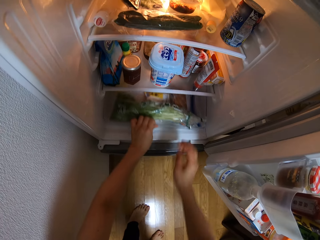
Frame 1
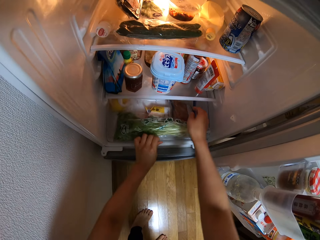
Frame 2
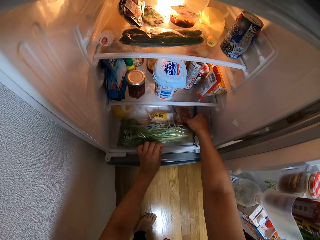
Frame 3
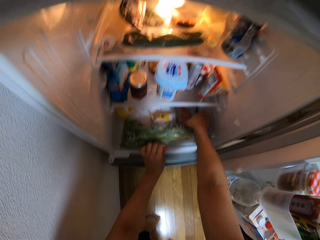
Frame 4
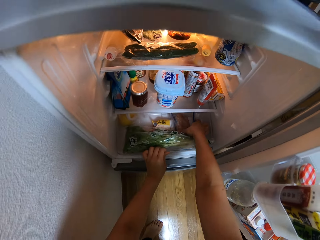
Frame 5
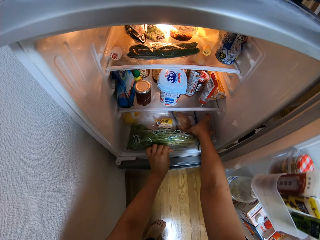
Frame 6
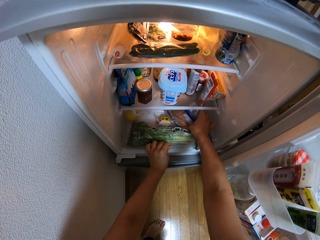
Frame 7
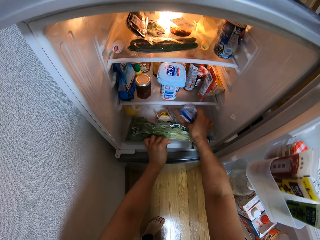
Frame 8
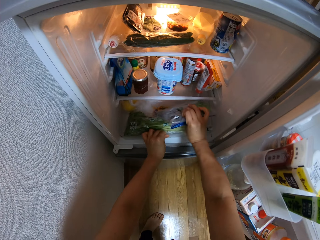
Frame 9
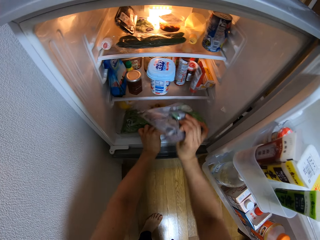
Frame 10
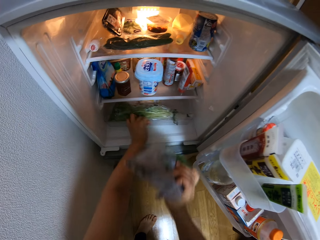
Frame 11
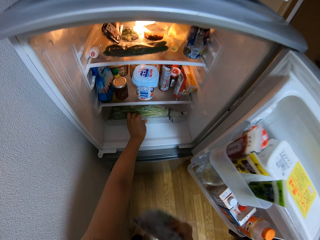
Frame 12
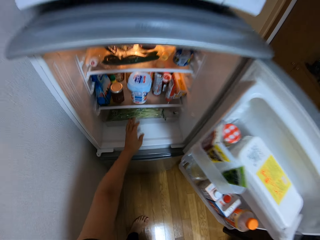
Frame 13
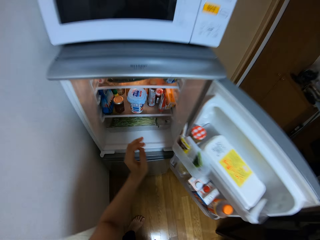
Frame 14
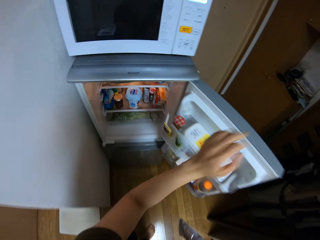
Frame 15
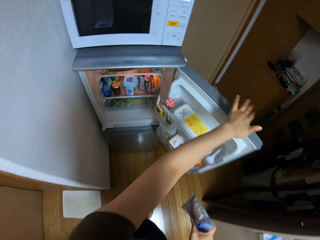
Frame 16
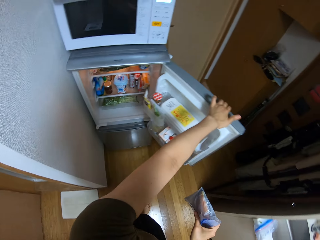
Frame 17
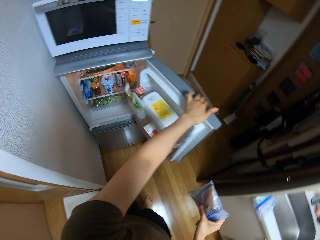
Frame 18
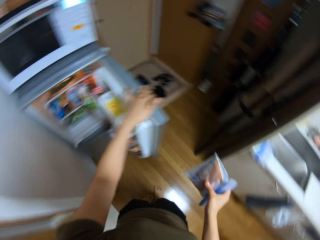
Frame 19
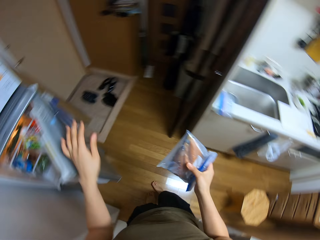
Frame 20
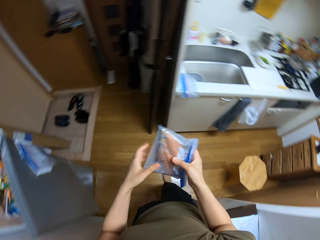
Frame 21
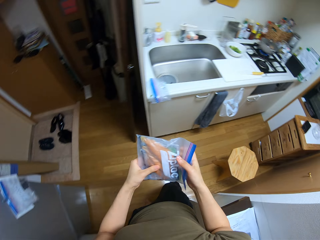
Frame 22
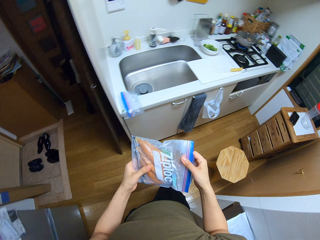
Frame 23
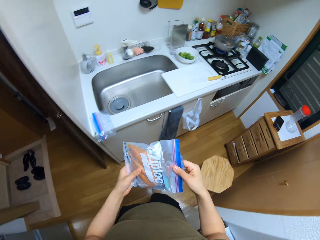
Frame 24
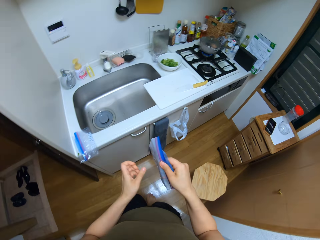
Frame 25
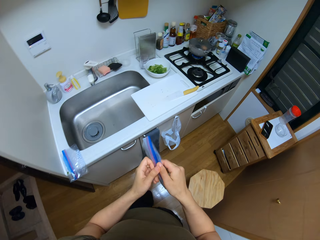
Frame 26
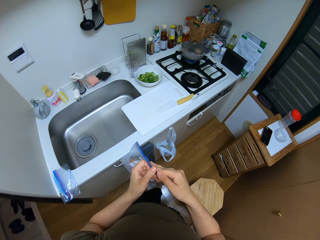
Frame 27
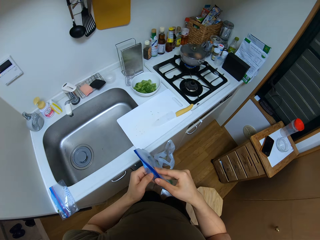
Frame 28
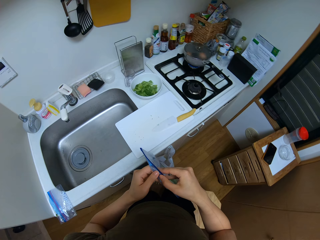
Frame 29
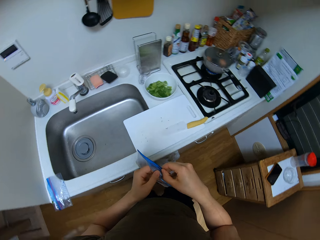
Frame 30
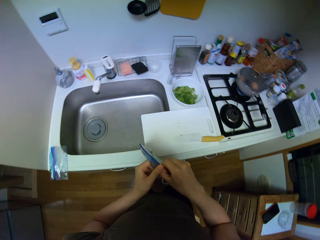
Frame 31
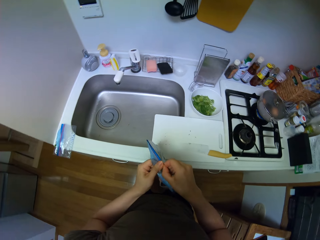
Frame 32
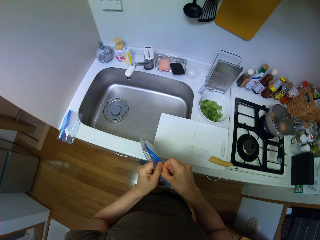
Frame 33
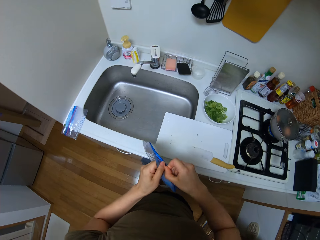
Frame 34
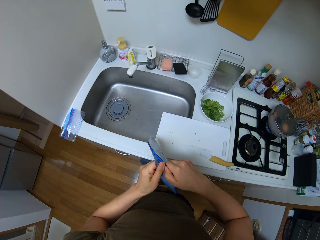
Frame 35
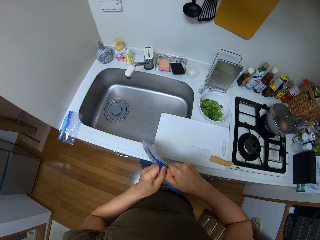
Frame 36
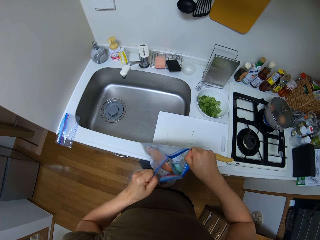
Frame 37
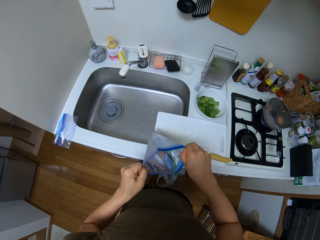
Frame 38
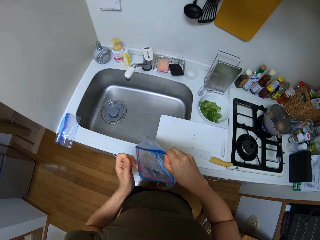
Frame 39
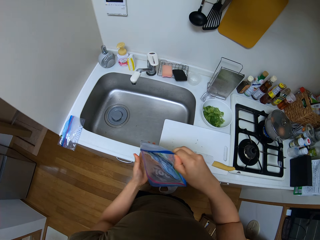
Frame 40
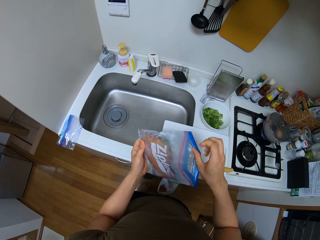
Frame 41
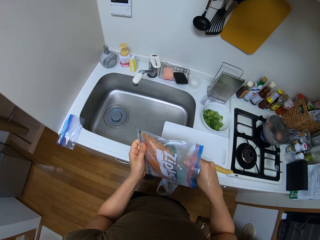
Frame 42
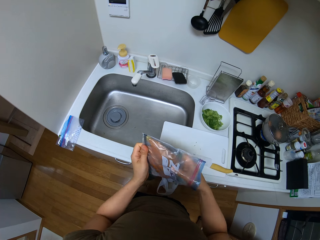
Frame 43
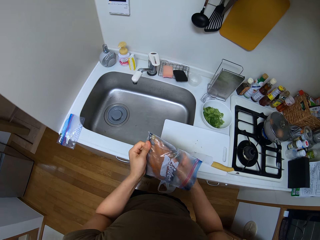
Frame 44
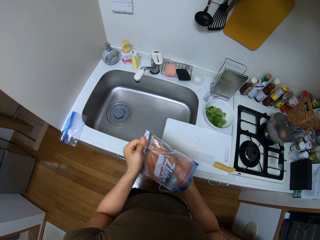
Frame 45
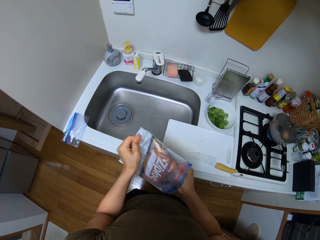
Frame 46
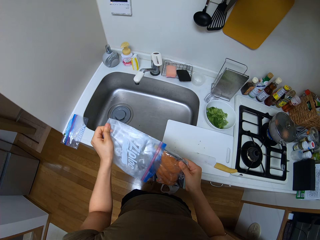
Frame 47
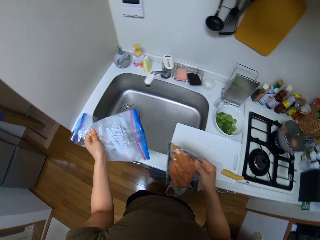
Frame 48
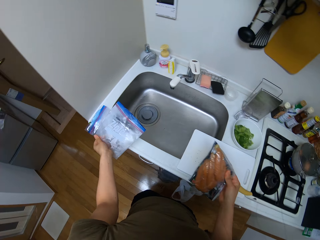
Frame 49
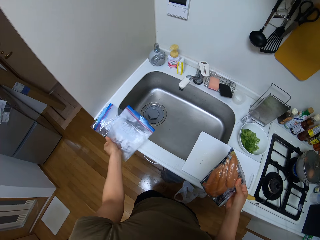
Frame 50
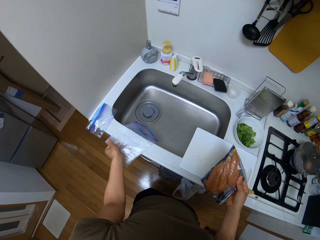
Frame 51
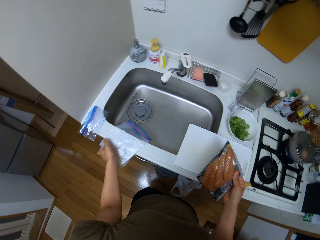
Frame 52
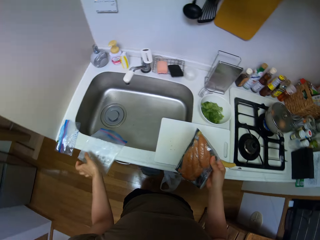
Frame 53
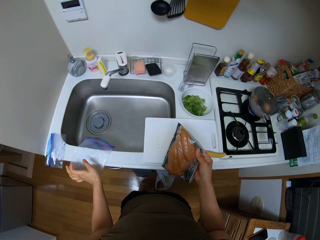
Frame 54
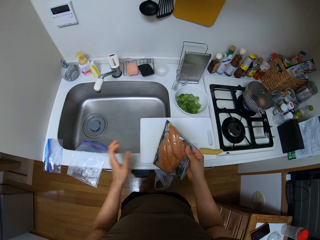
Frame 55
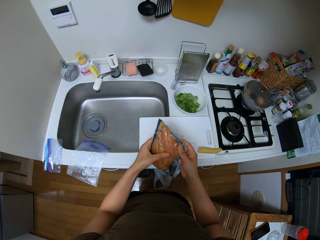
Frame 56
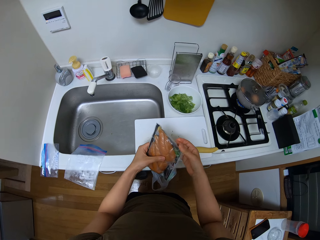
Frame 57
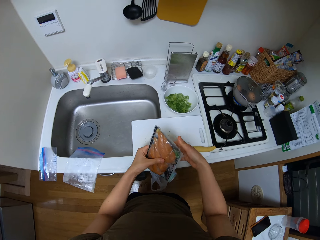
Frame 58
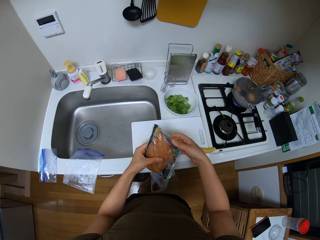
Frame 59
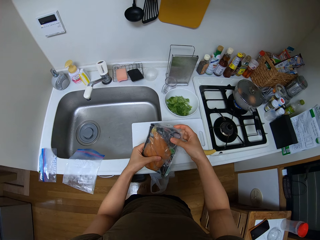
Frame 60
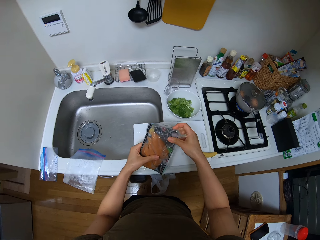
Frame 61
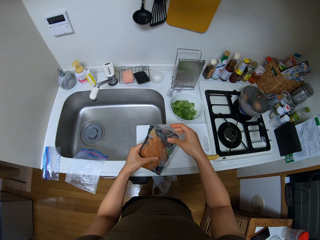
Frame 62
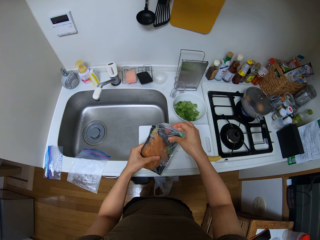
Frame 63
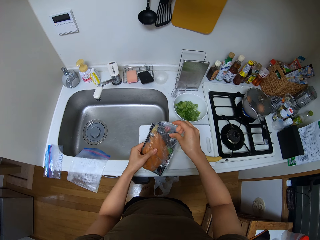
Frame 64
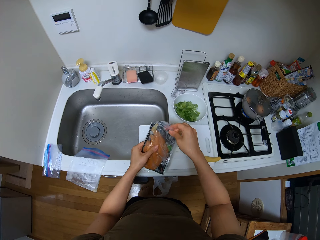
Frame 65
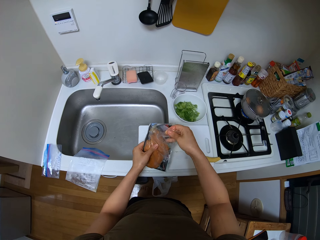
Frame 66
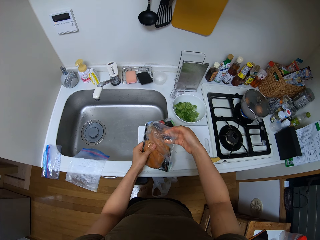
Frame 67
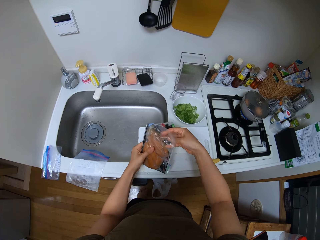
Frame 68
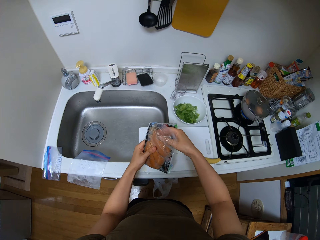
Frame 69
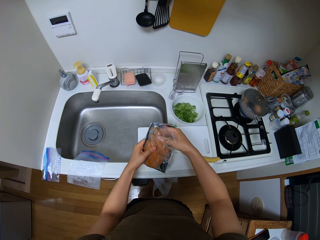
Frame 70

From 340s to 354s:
The camera wearer pulls the fridge shelf or drawer. They pick a zip lock bag with sausages from the drawer. They push the fridge shelf. They close the fridge. They hold a packet. They walk. They open the zip lock bag. They remove a packet of sausages from the zip lock bag. They put the zip lock bag on the sink area. They open the packet of sausages.

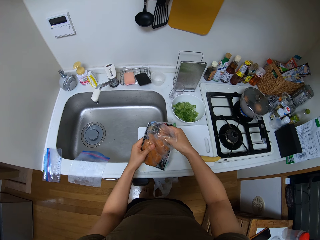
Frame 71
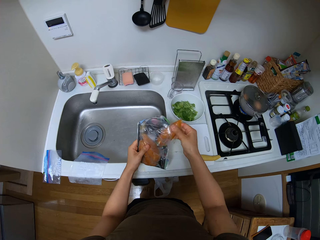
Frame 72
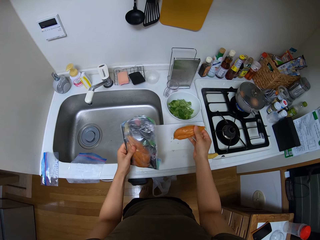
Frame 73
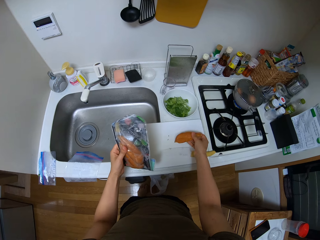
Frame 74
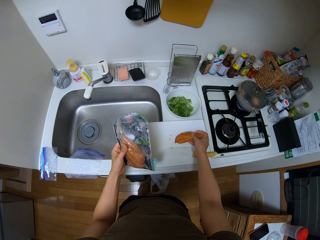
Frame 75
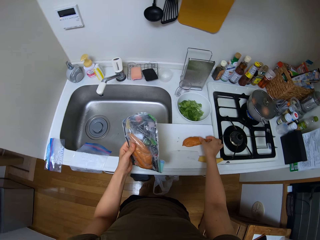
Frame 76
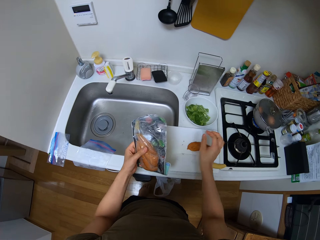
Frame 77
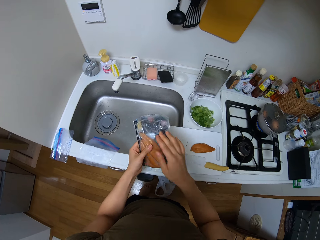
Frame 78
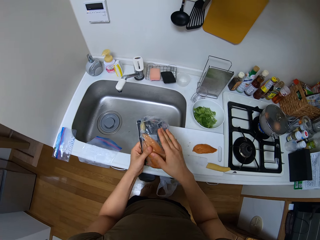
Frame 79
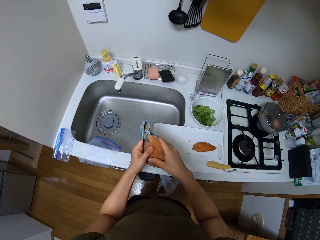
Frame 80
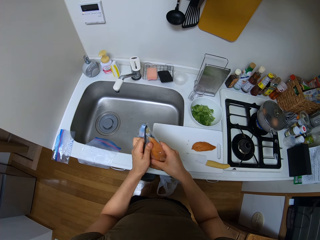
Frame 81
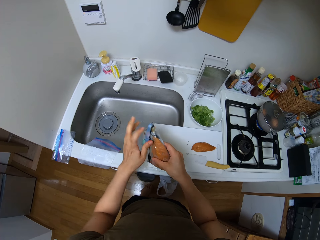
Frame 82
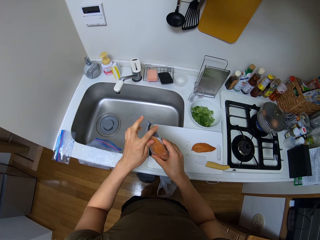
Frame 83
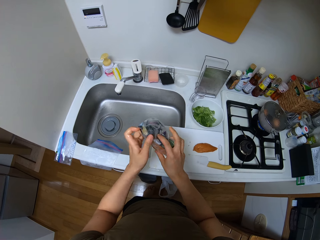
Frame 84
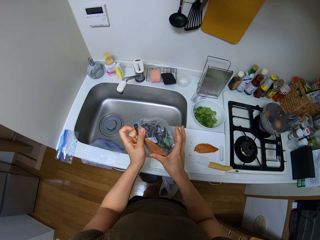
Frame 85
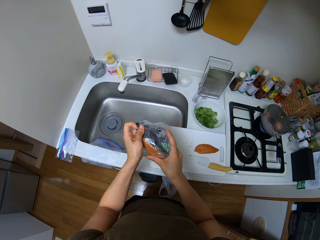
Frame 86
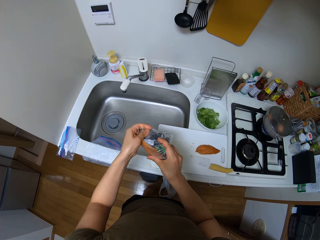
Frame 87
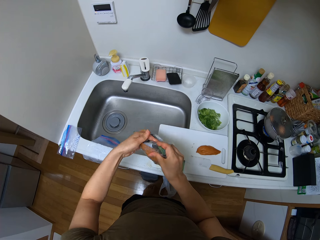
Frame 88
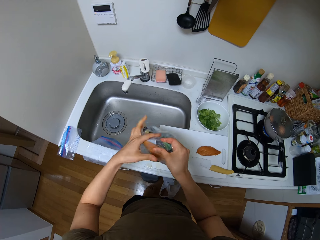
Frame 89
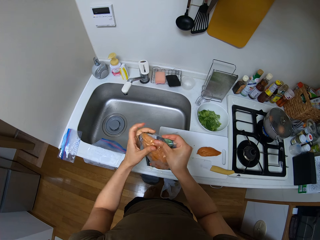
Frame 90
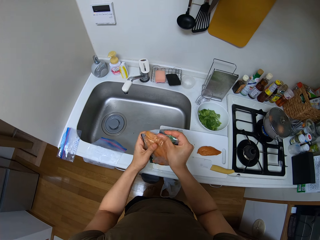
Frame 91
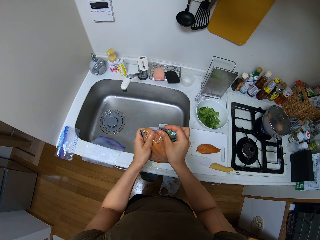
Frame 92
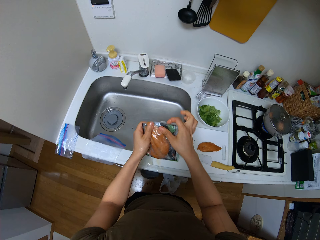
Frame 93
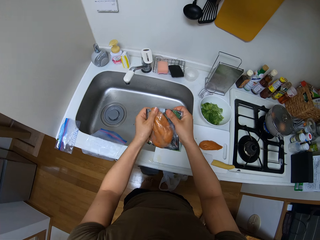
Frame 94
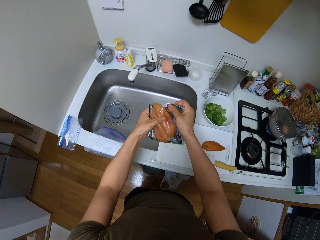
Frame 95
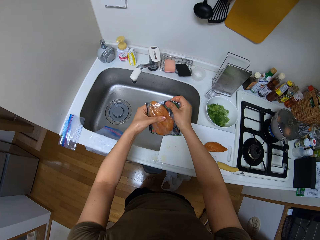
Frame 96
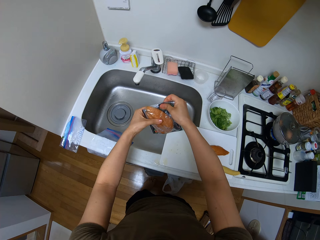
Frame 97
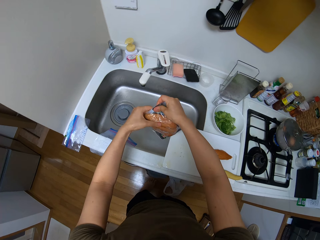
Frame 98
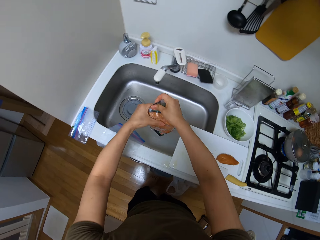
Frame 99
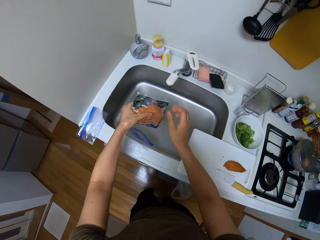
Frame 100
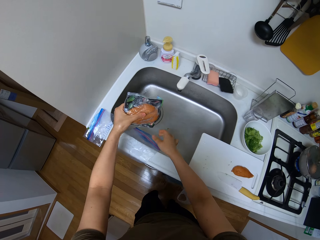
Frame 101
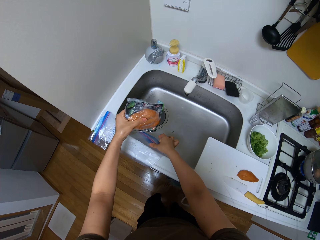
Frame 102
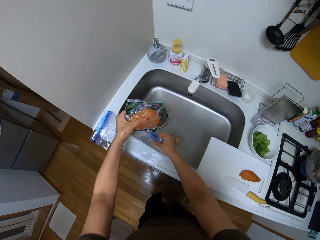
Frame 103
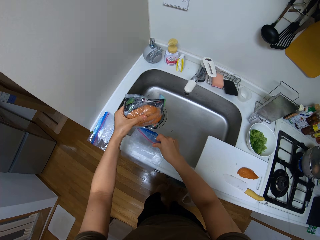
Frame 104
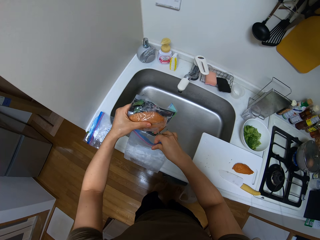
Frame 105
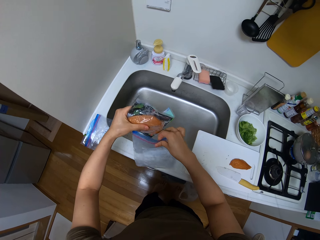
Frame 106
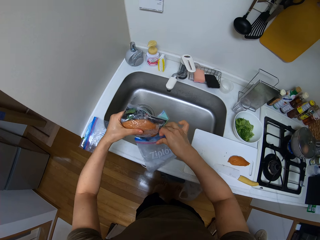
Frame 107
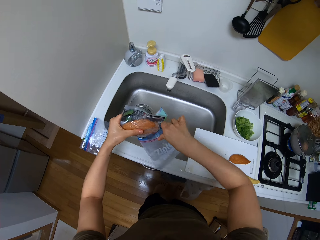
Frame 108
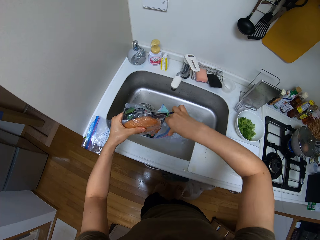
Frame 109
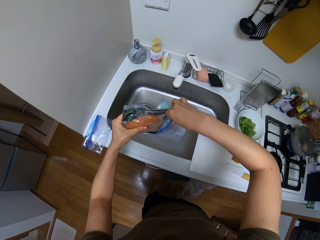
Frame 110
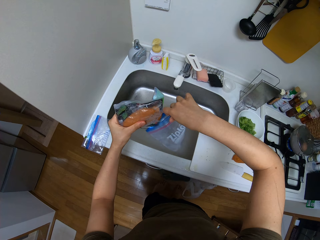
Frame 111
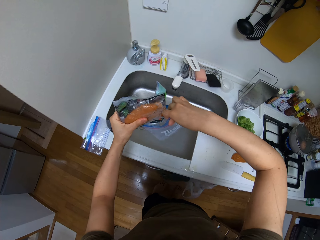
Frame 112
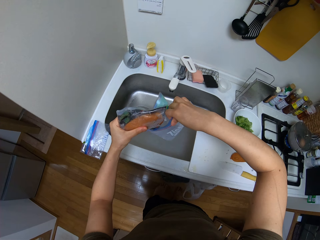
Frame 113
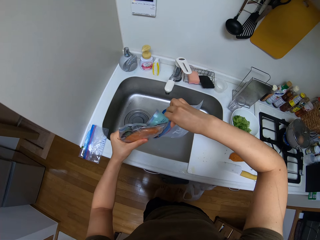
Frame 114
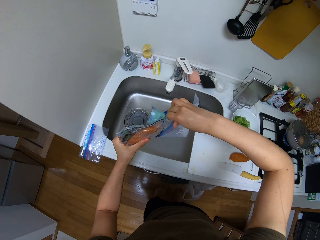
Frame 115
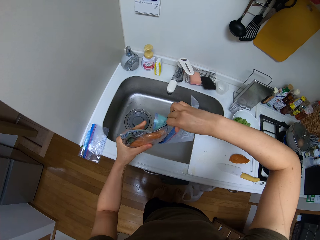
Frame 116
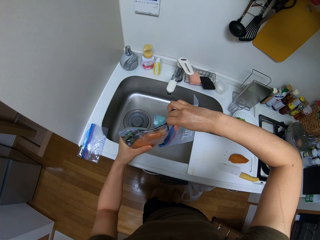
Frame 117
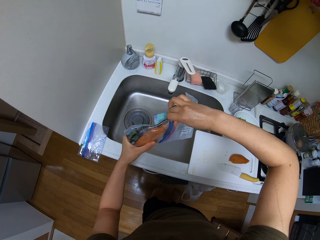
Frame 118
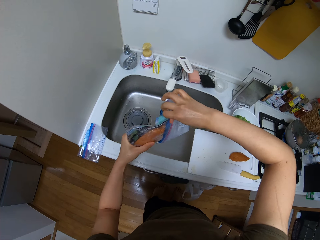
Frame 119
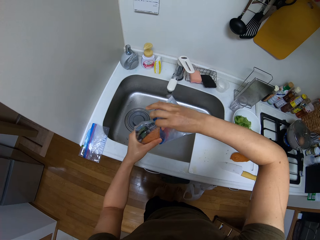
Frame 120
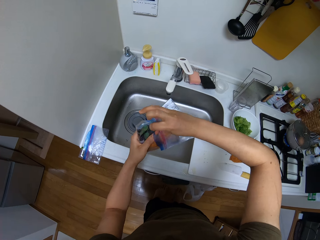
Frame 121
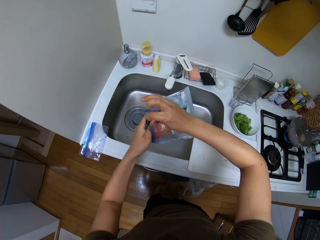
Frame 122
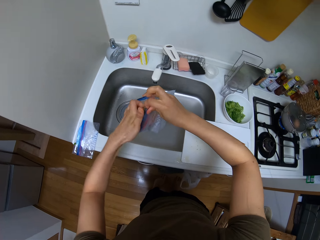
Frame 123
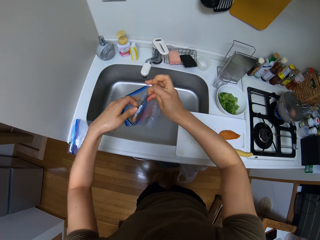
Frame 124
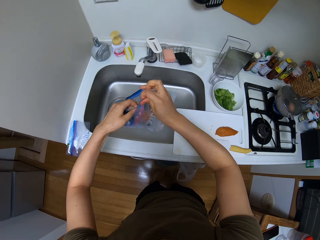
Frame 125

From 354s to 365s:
The camera wearer removes the sausages from the packet. They put the sausages on the chopping board and fold the packet of sausages. They pick the zip lock bag. They put the packet of sausages in the zip lock bag.
